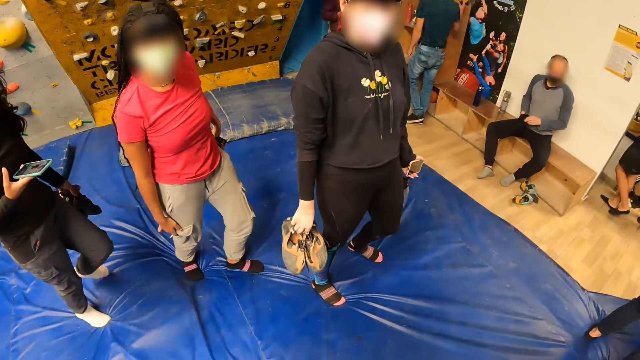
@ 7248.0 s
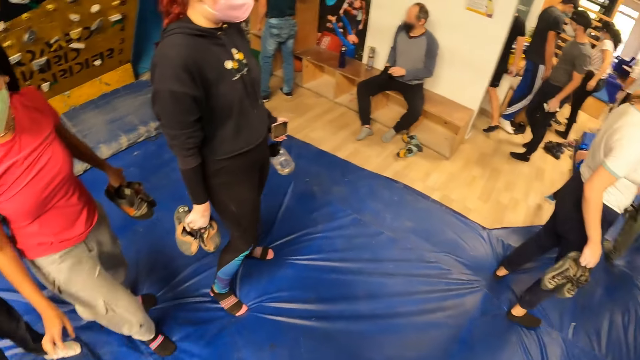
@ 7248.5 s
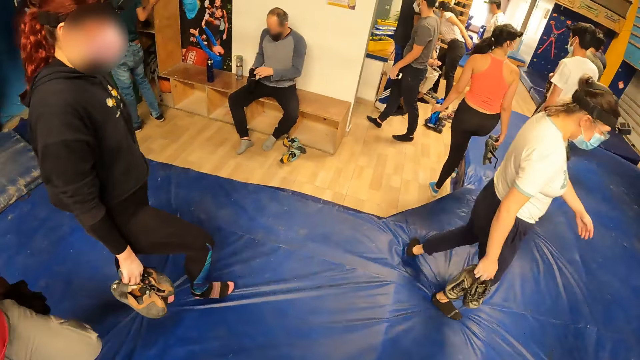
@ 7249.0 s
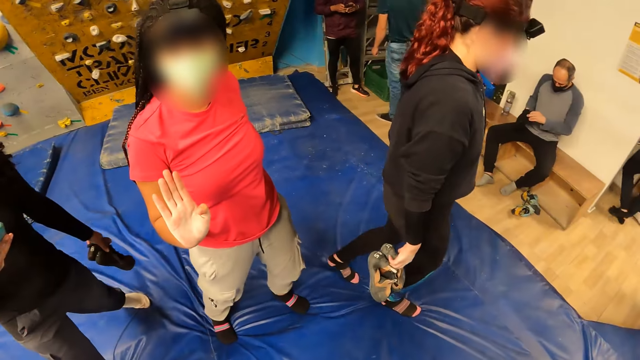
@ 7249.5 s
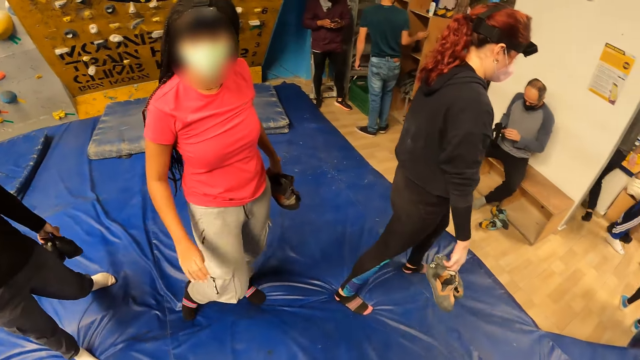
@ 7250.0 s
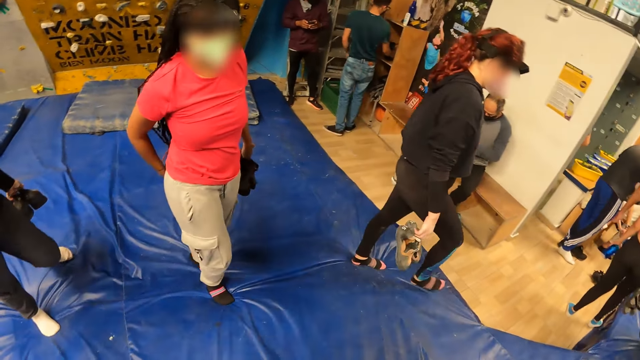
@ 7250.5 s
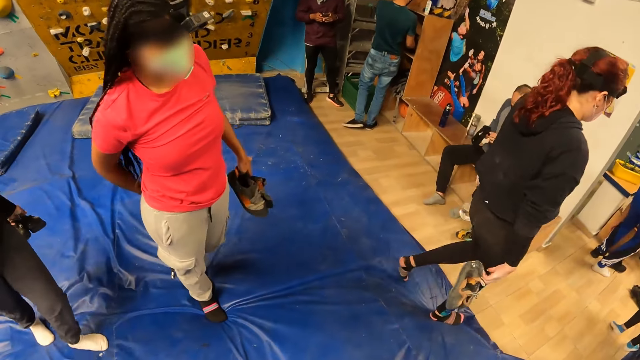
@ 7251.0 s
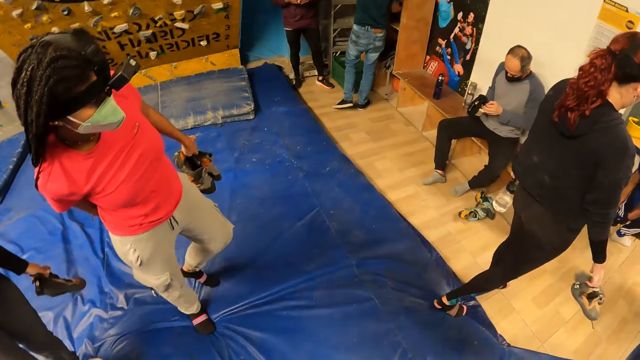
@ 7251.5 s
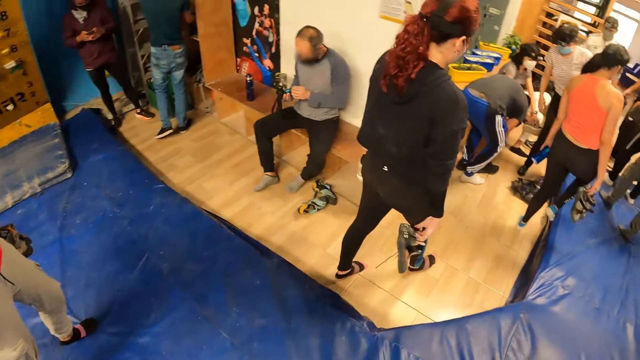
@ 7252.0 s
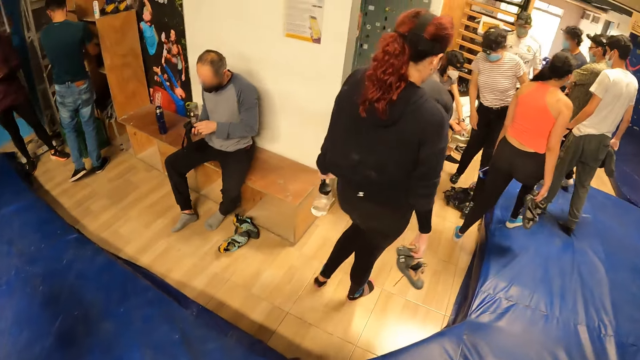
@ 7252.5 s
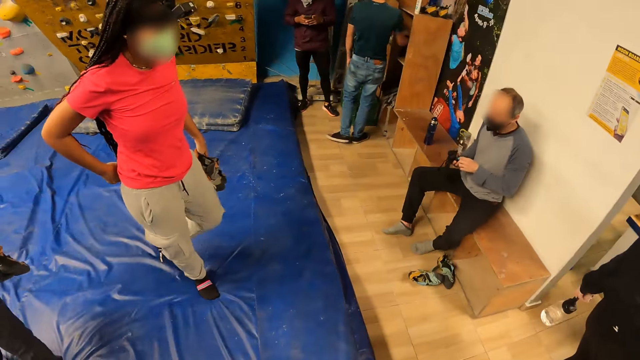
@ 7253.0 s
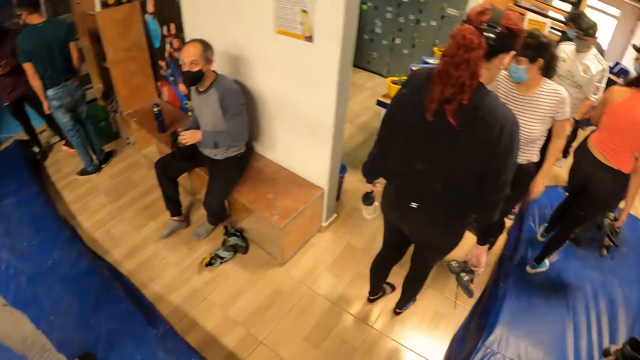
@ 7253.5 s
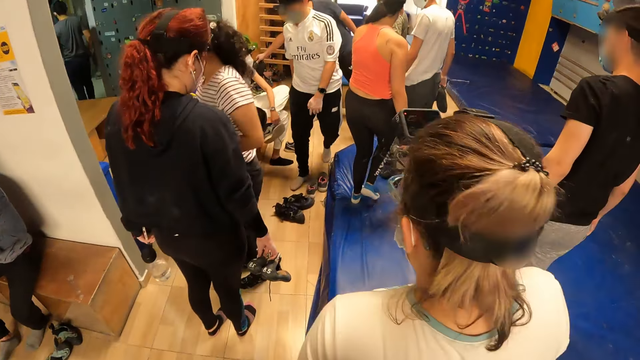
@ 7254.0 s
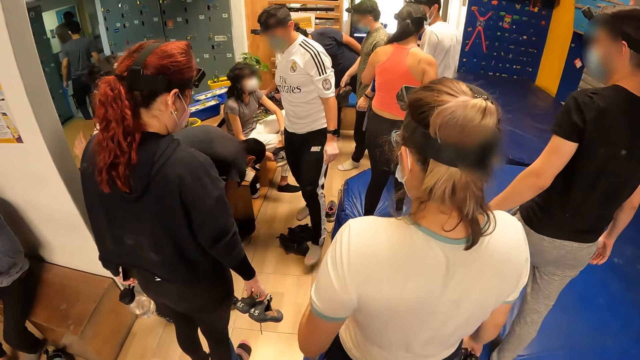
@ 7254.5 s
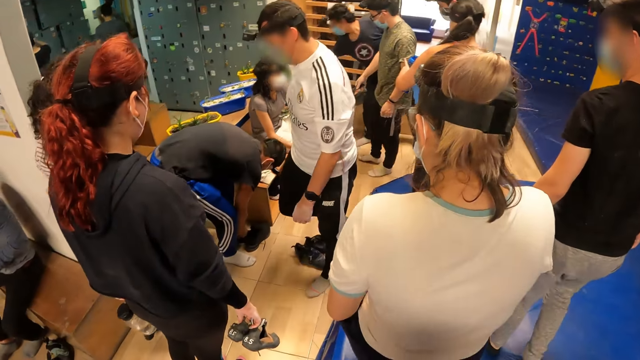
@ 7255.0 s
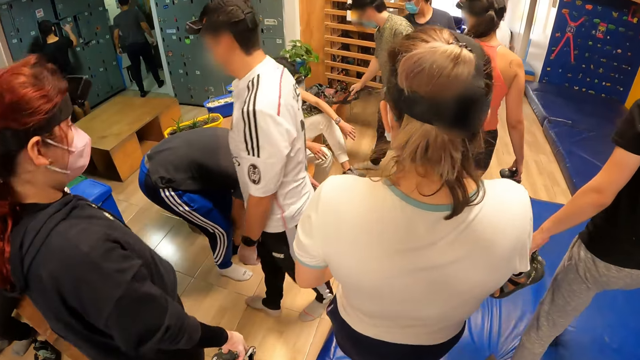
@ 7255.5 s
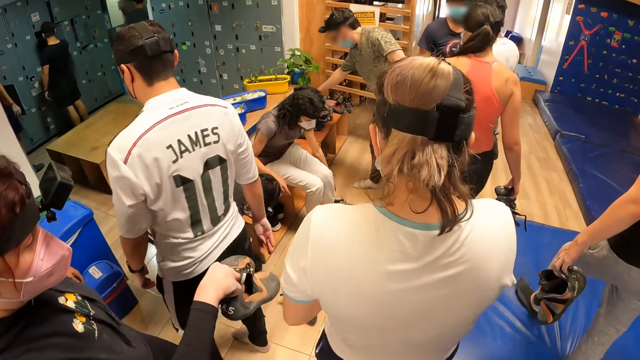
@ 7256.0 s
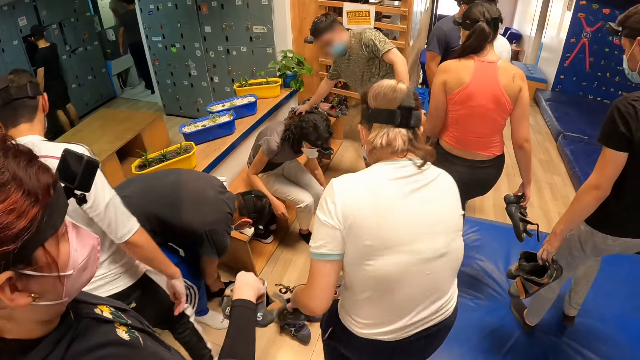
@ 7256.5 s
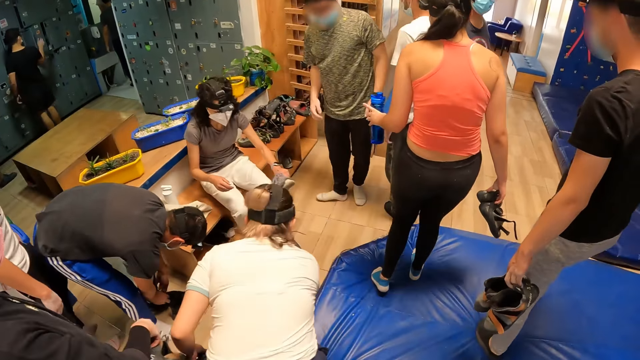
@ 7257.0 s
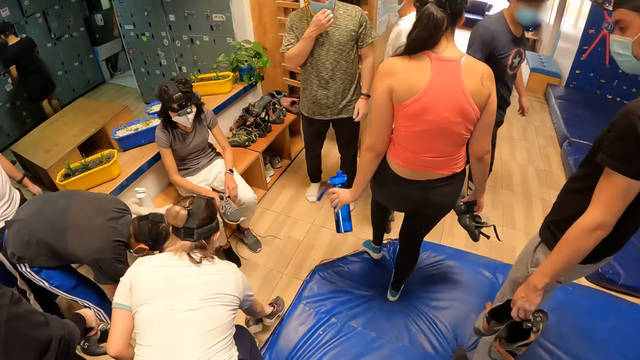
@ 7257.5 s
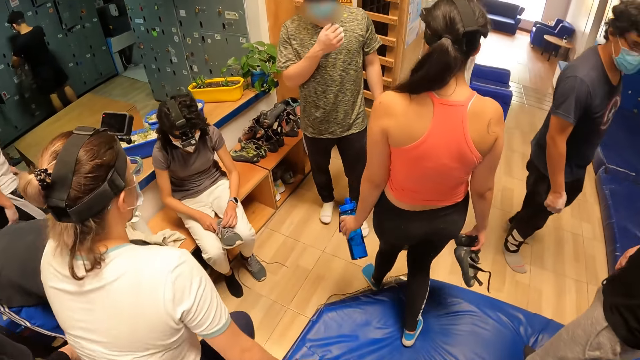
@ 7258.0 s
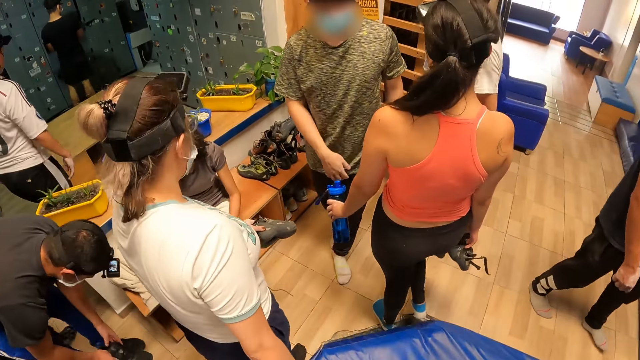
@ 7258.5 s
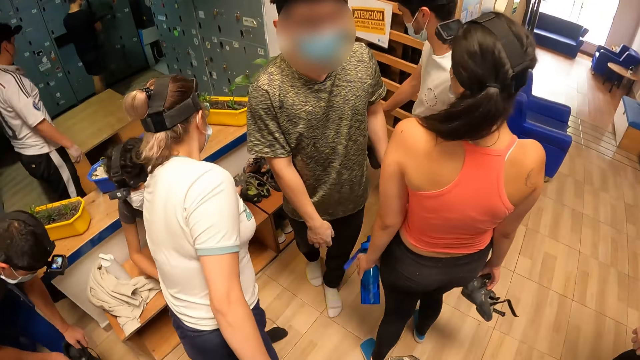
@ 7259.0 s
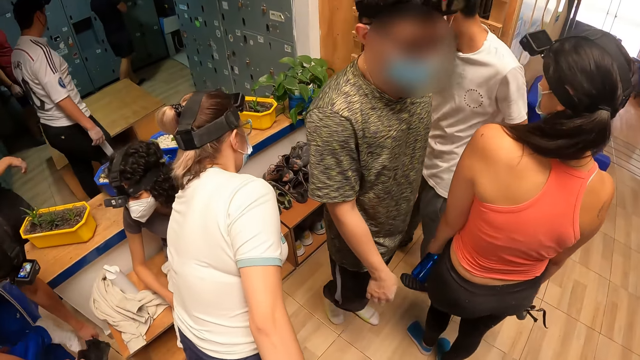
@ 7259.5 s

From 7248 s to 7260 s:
A woman waves at another woman. The camera wearer walks in the room.

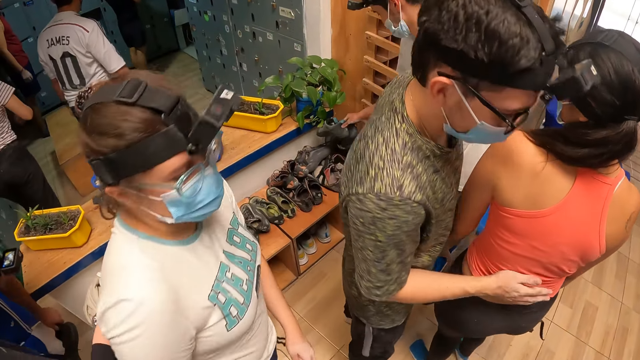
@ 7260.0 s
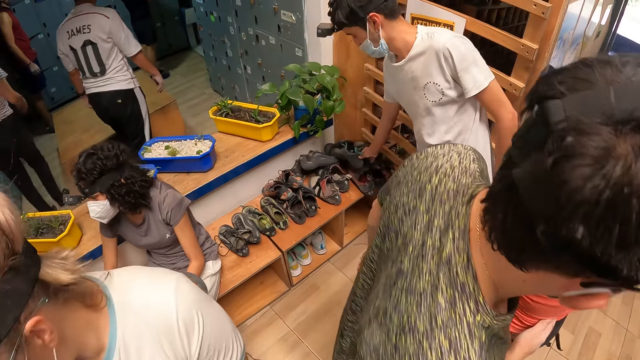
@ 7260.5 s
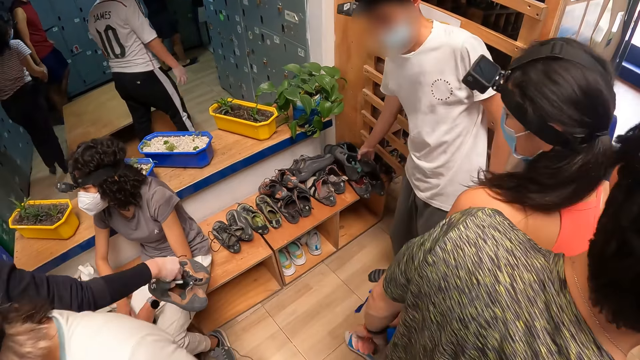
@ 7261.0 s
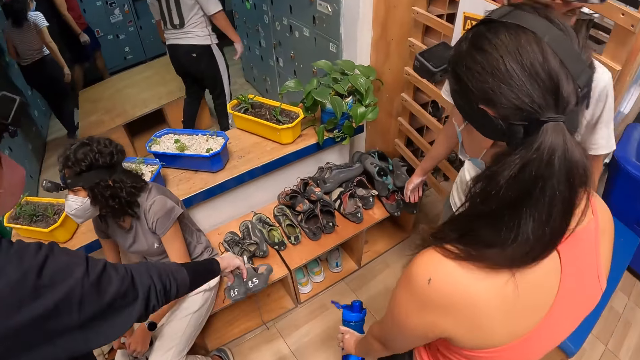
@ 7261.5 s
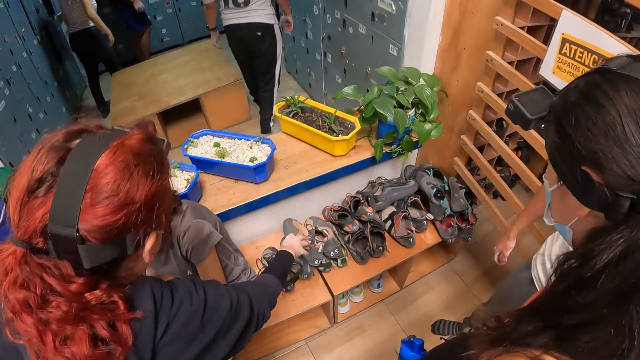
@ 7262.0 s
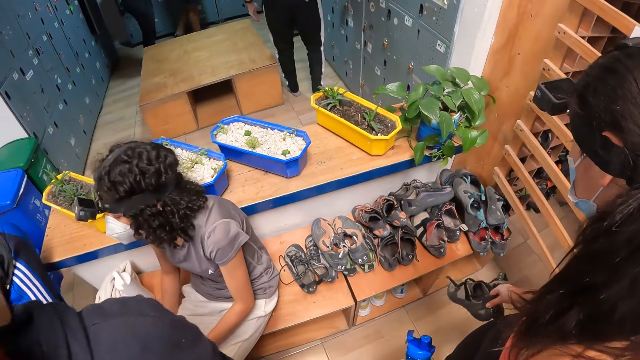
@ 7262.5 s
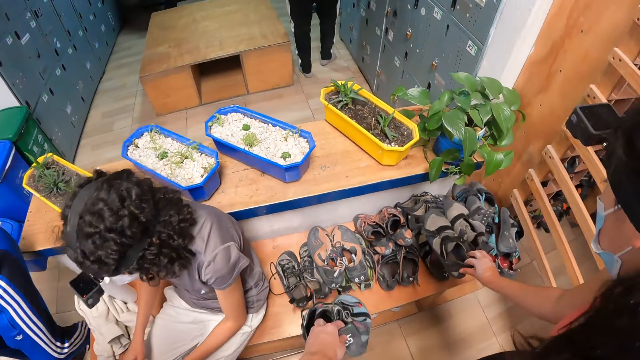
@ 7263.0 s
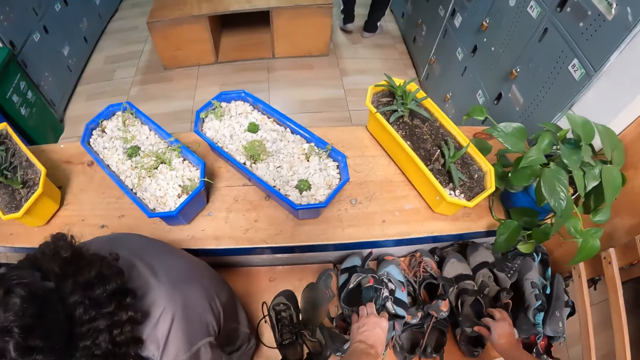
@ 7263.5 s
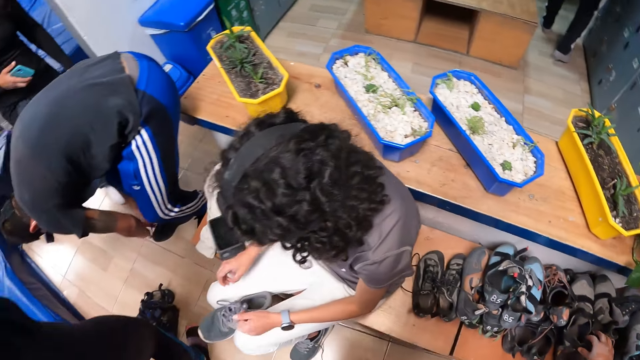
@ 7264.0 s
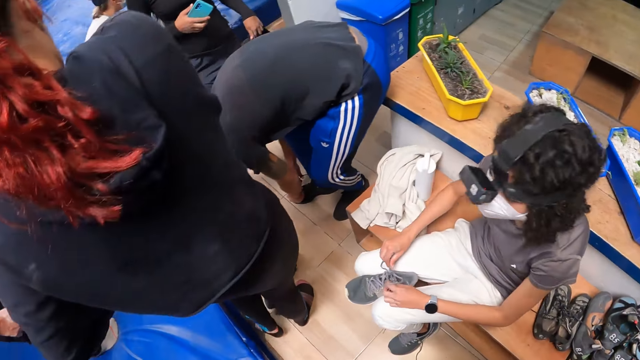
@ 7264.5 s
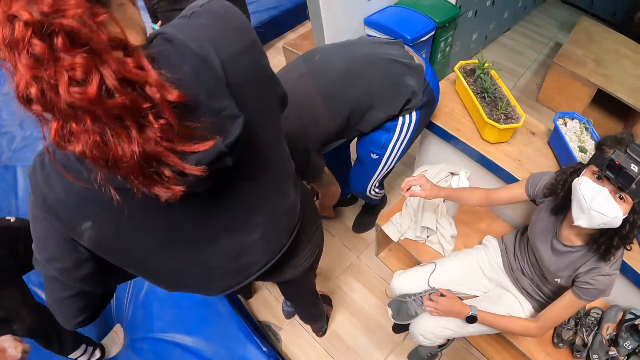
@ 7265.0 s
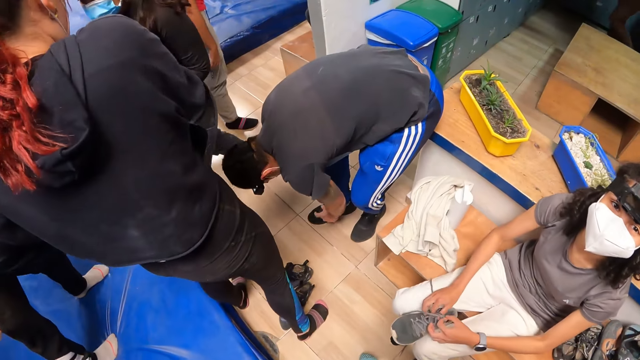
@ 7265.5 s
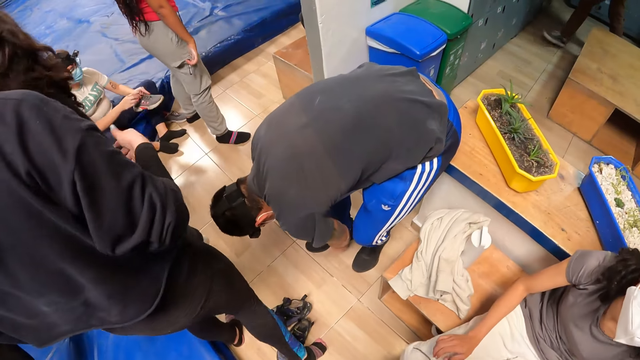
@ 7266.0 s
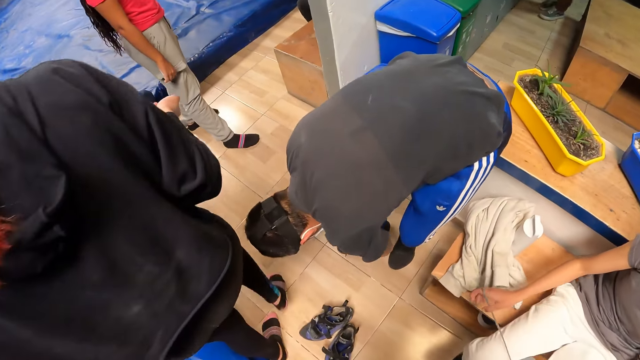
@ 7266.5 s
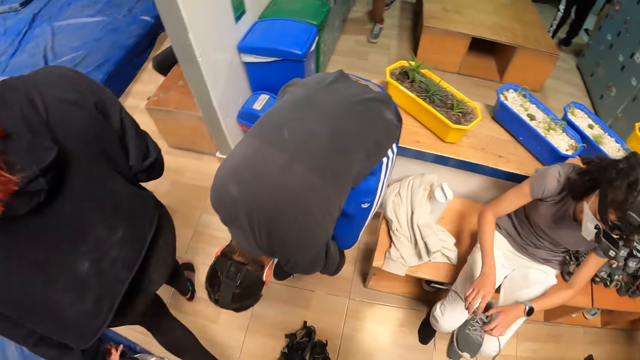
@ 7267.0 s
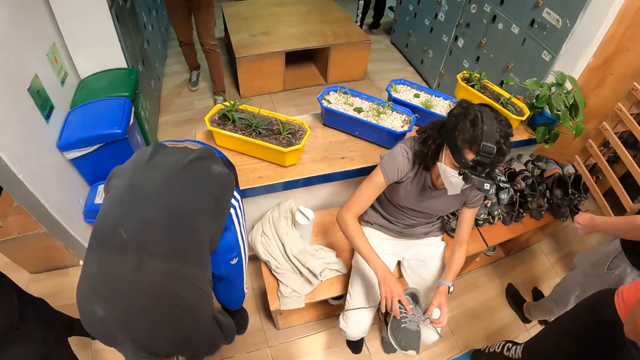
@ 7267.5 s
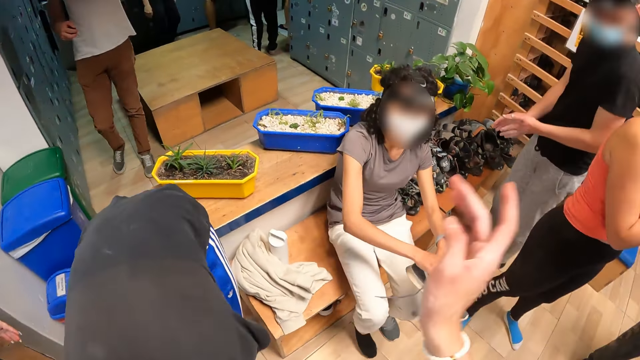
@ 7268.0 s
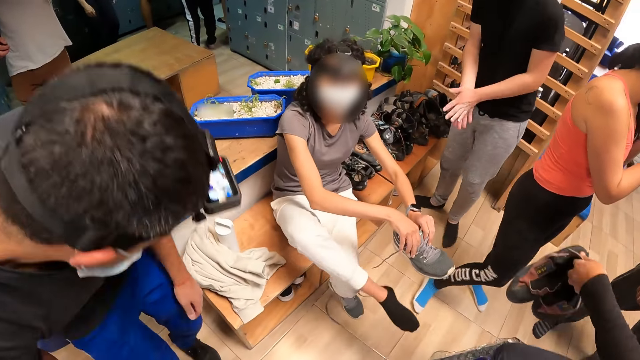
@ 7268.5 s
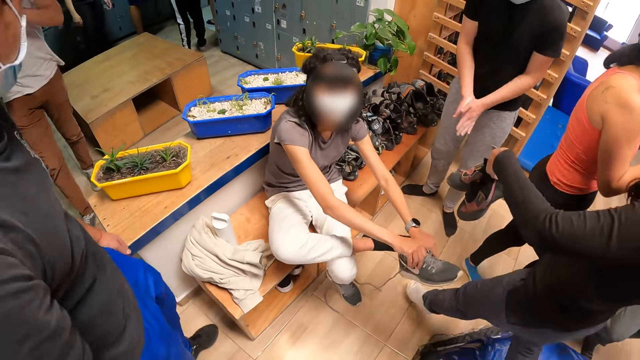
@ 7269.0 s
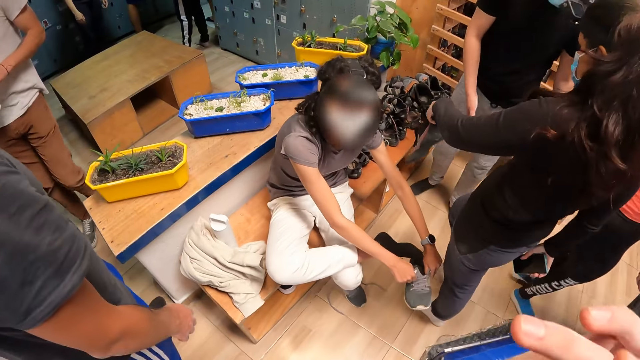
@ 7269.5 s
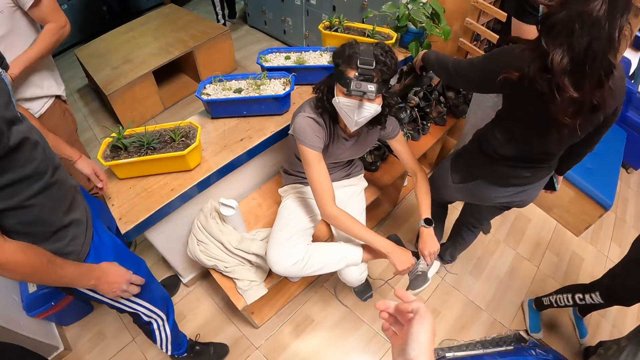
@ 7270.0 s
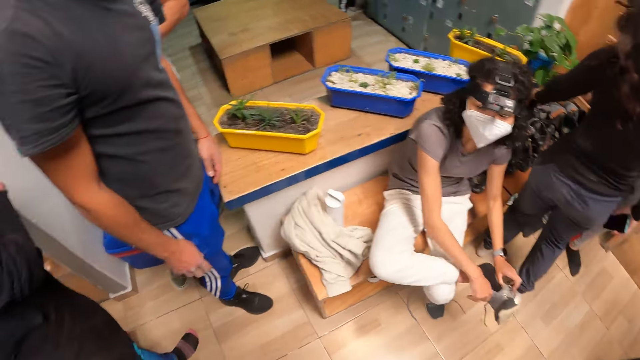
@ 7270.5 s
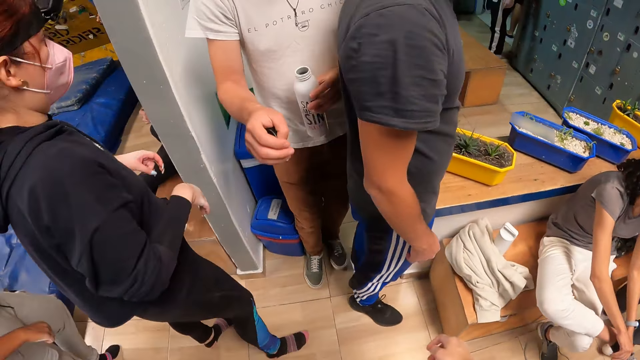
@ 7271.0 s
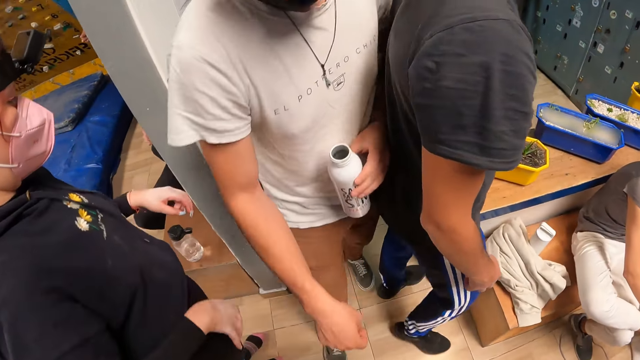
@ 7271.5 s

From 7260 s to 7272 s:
The camera wearer drops a shoe on a bench in the locker room with her left hand. She interacts with a woman in the locker room. She walks in the room. She looks at the woman.
